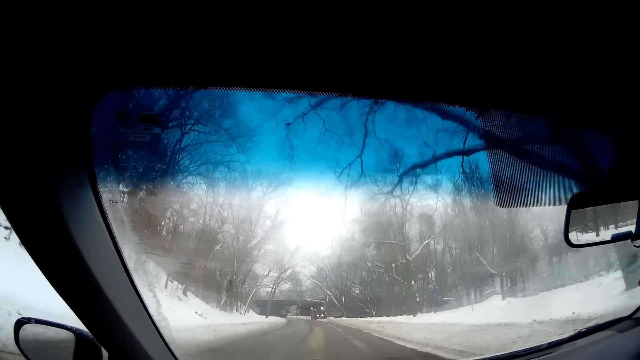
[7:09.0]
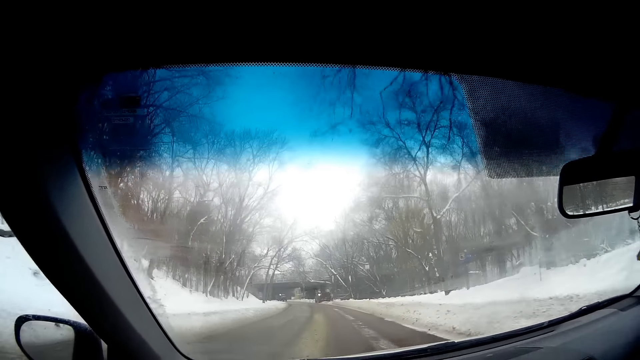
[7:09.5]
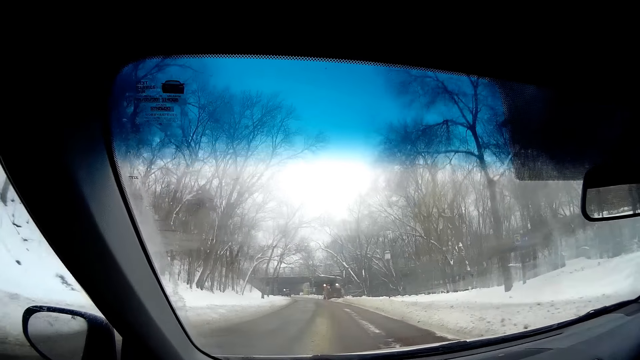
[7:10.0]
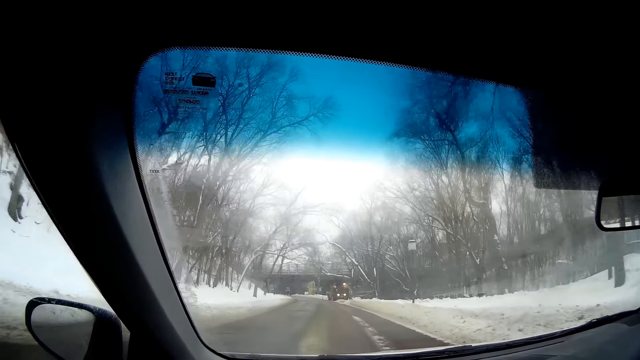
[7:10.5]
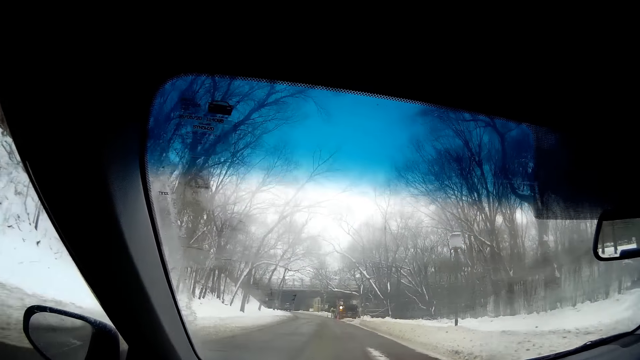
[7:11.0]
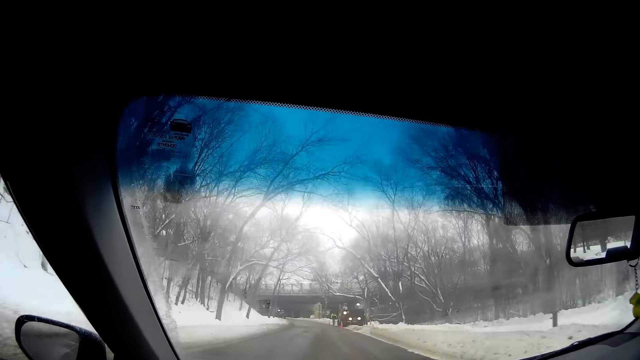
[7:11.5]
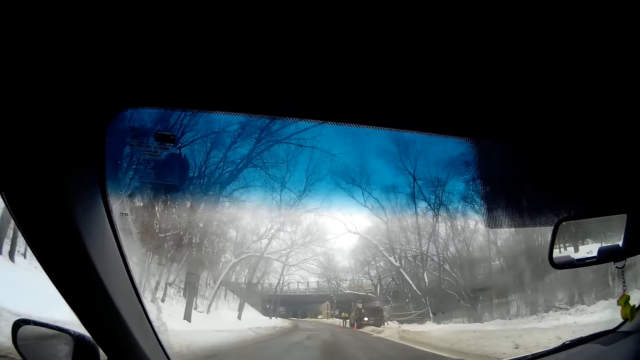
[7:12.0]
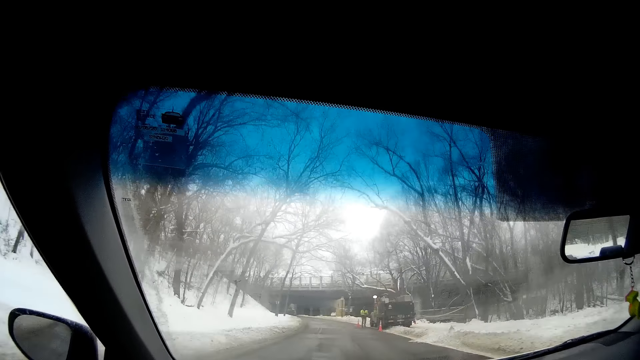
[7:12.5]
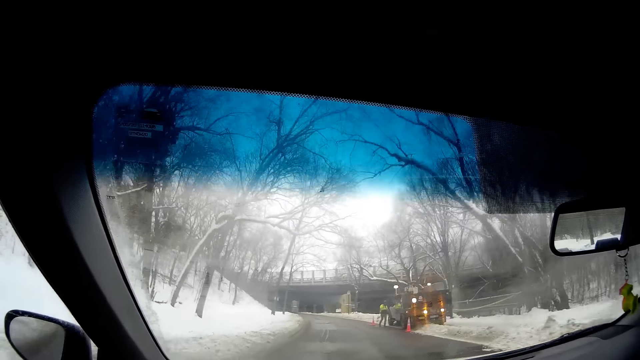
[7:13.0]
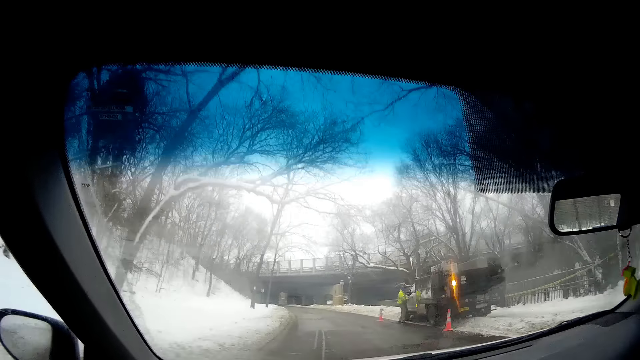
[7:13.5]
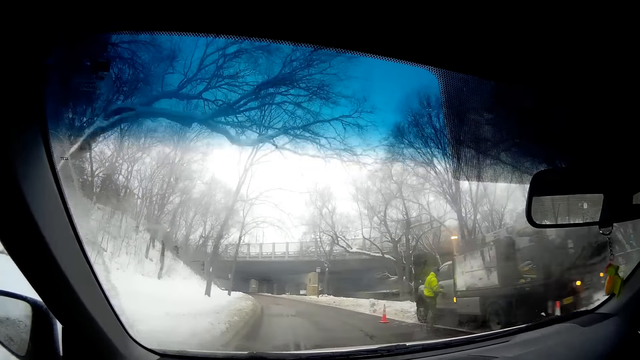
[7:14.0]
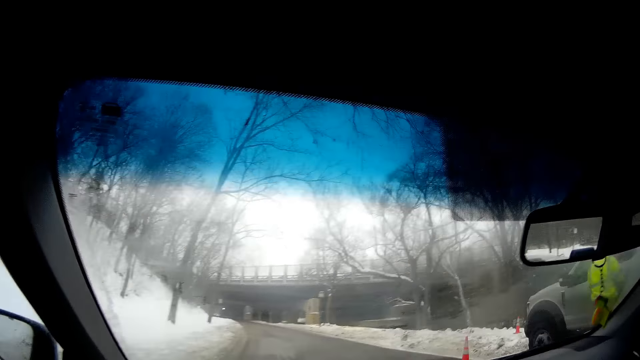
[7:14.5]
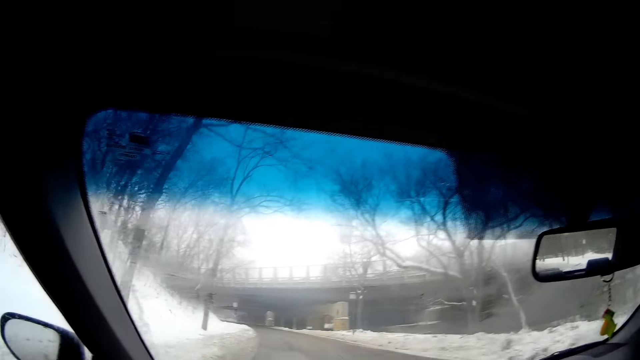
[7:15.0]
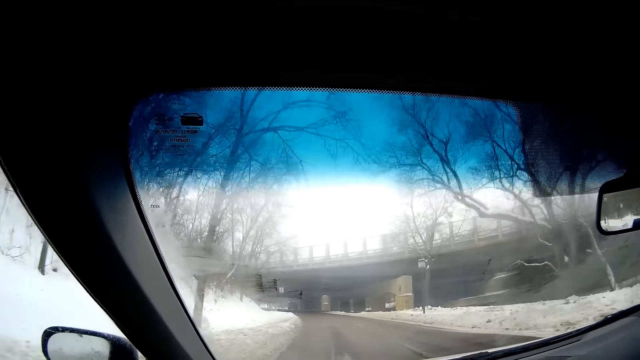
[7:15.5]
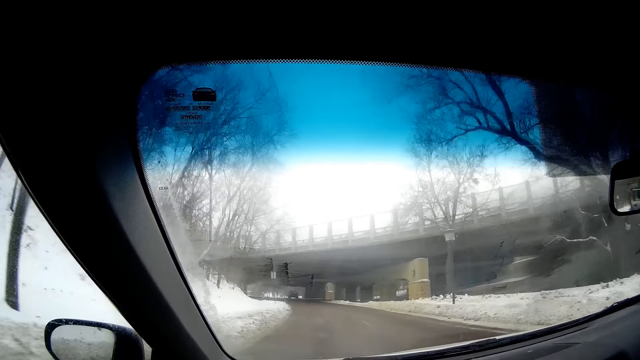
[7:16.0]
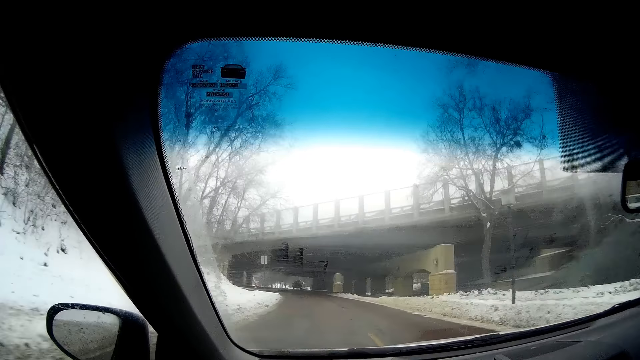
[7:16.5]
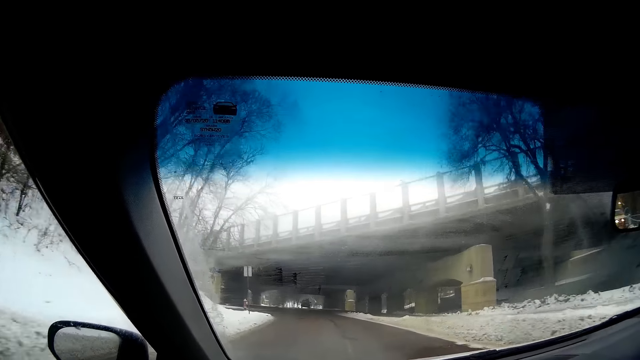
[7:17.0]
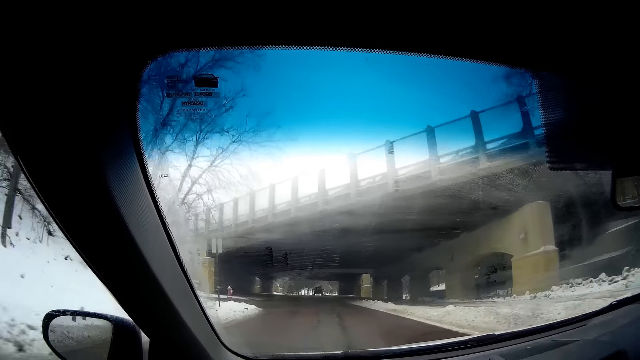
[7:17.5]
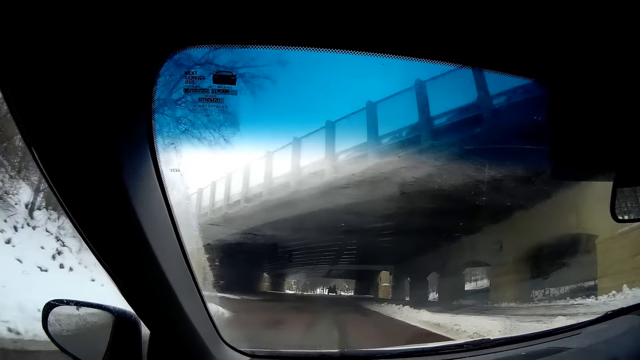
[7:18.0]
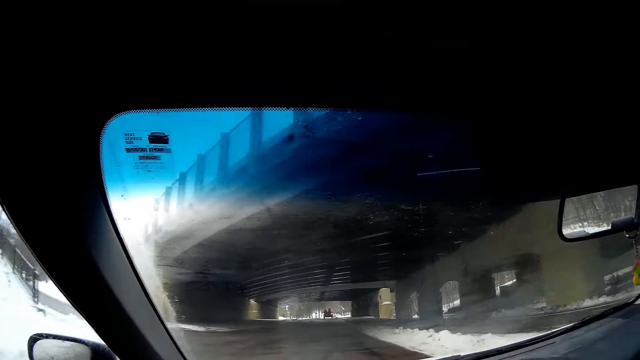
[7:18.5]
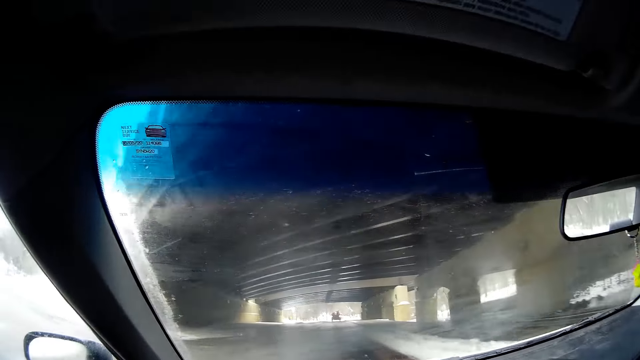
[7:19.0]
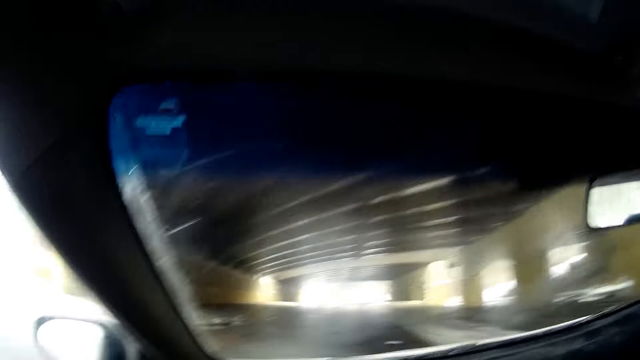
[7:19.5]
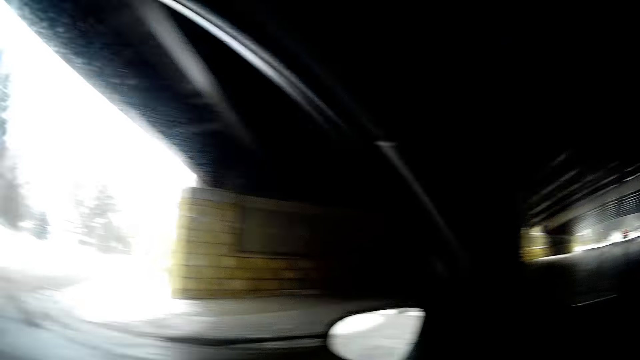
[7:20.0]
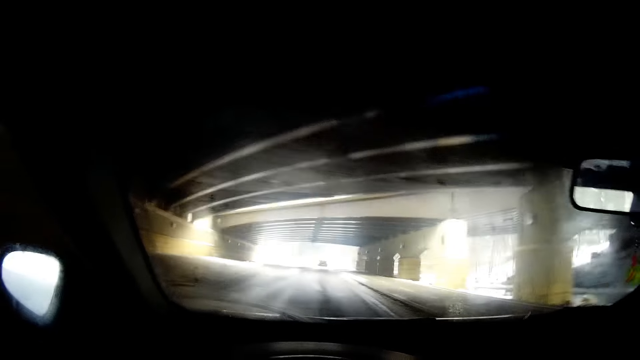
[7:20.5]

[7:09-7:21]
The camera wearer drives past a man. A black car drives in front of the camera wearer.

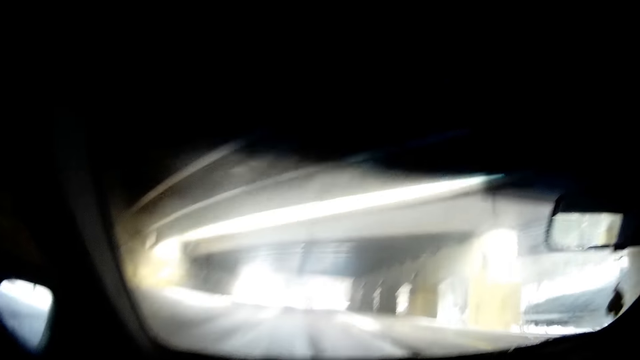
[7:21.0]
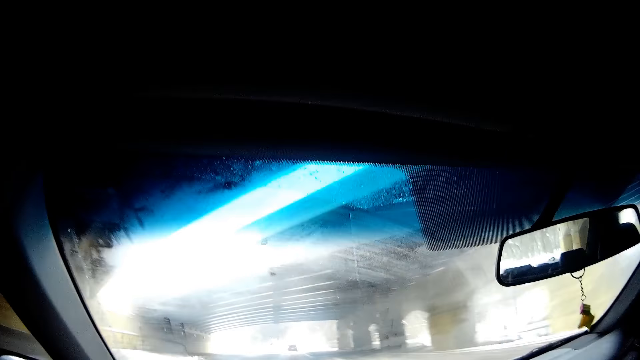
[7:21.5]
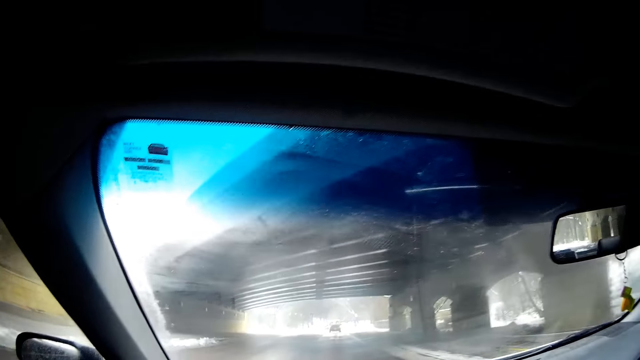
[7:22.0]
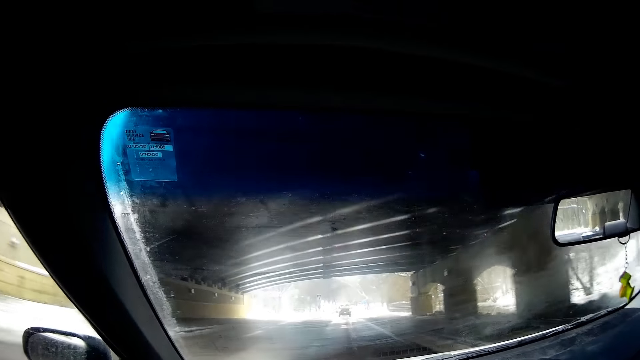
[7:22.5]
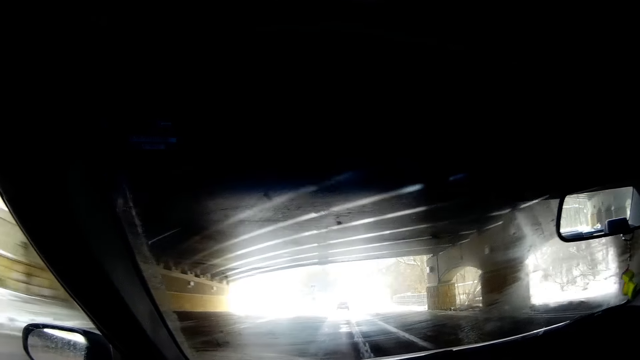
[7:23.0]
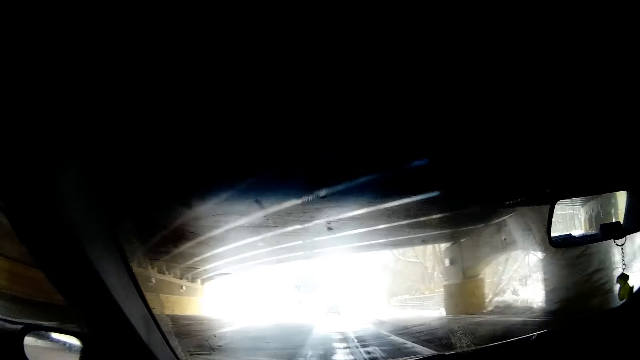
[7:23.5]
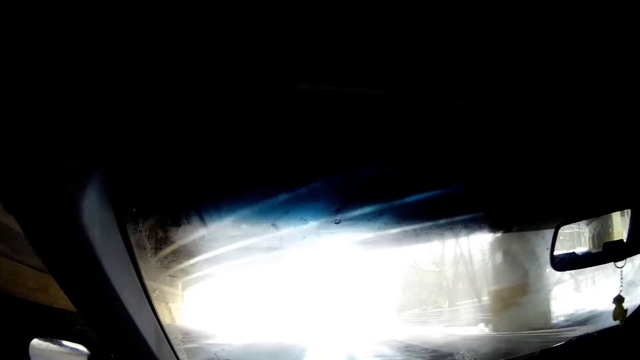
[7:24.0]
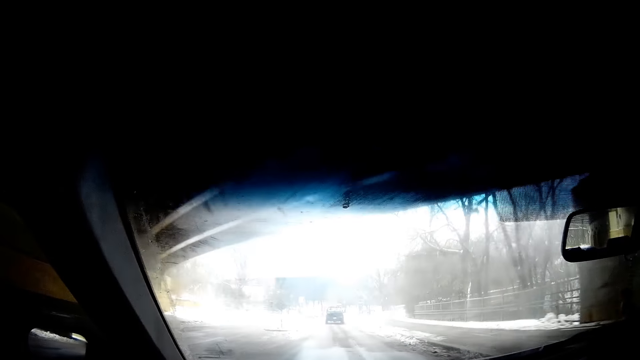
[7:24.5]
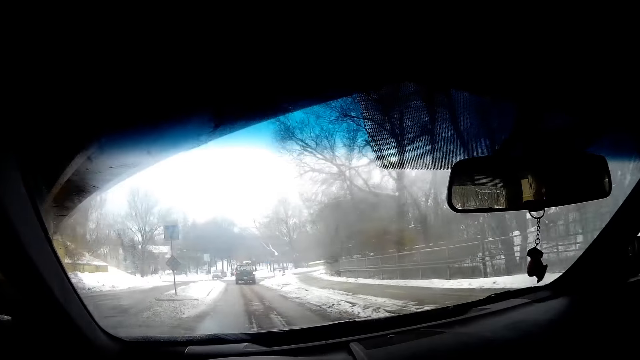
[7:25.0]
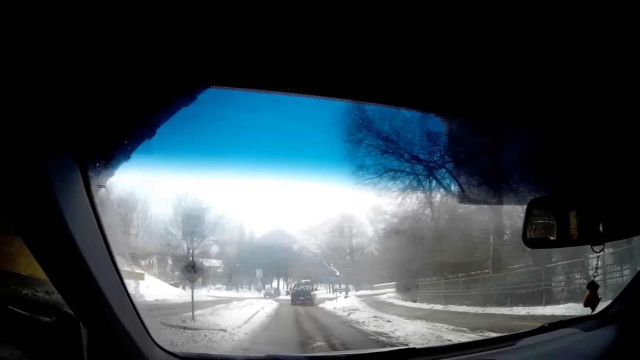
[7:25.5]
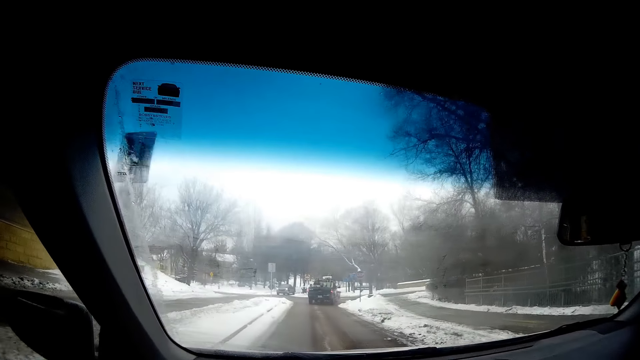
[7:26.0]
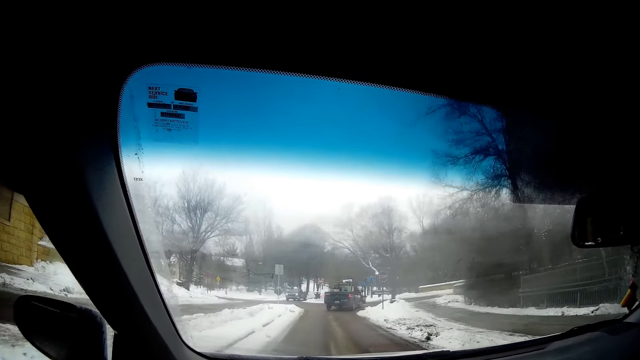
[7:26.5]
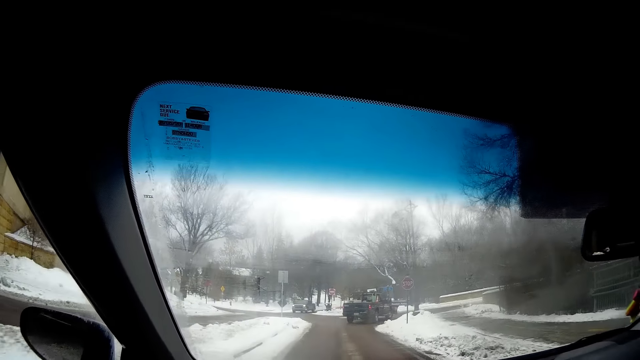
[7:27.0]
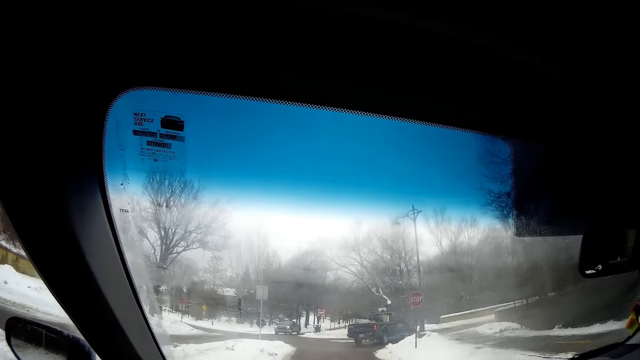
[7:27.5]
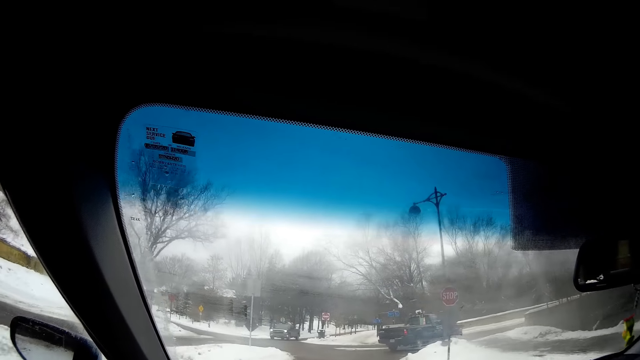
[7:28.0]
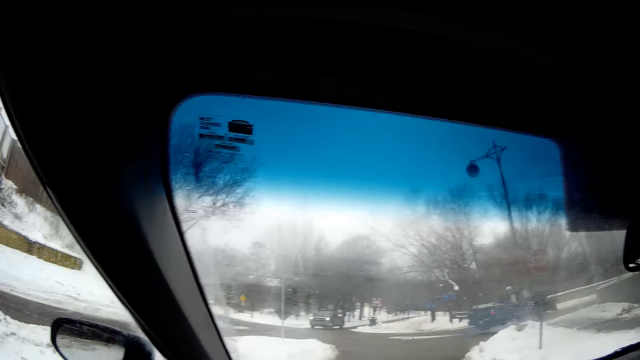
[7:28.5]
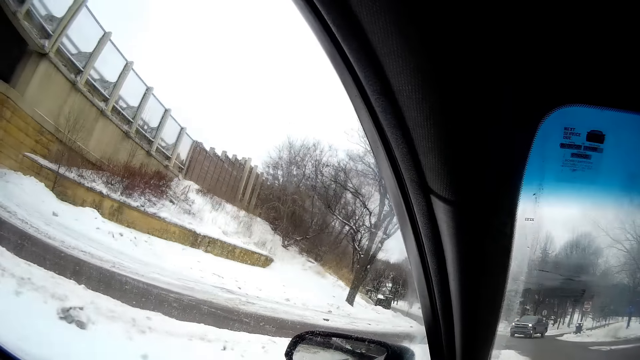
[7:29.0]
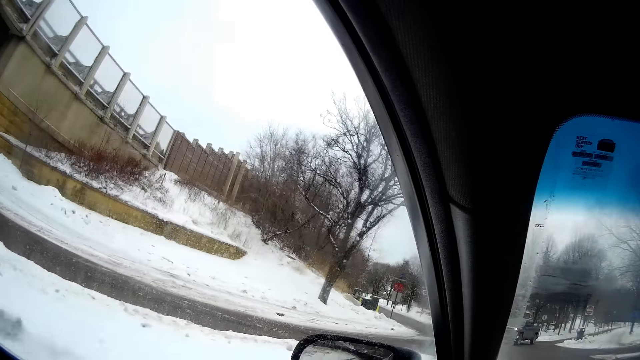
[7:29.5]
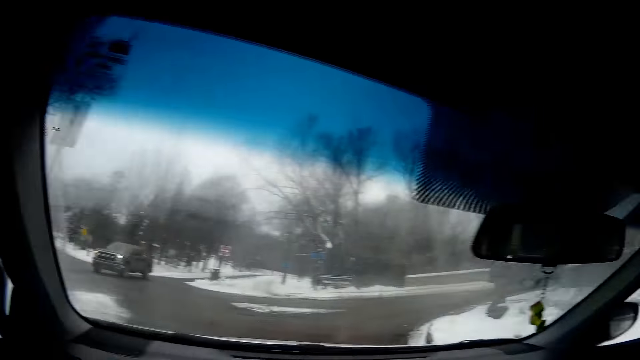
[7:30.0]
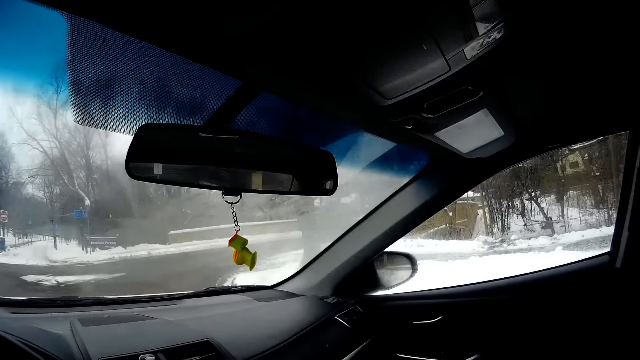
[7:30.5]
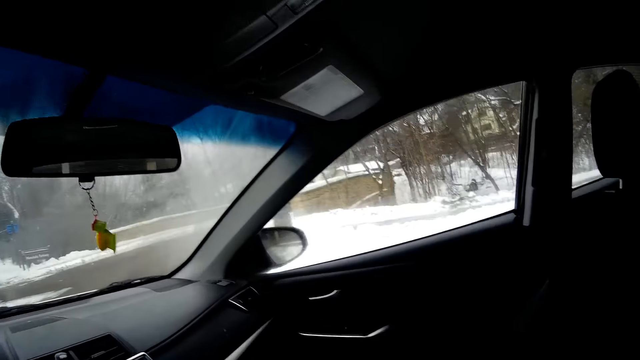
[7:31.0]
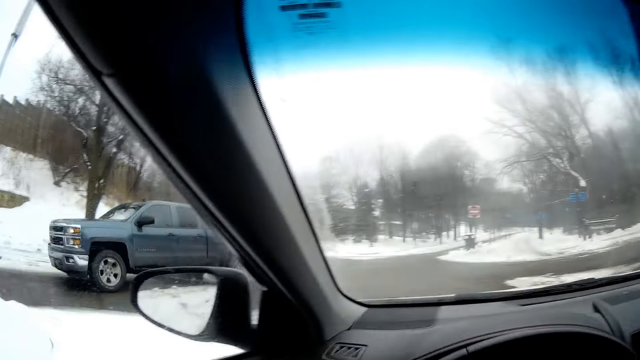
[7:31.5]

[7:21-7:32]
The black car in front of the camera wearer turns right. A blue car drives past the camera wearer. The camera wearer looks around.
